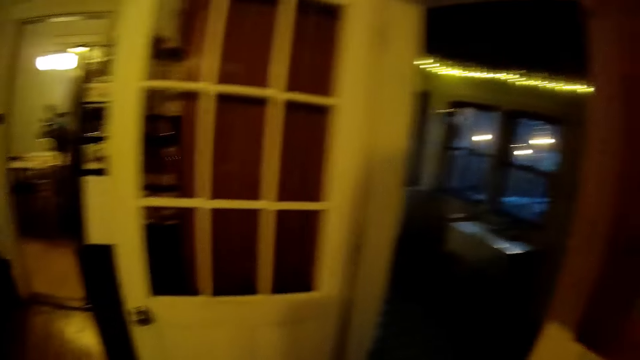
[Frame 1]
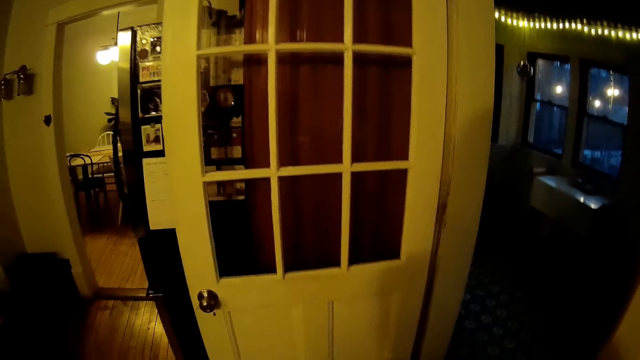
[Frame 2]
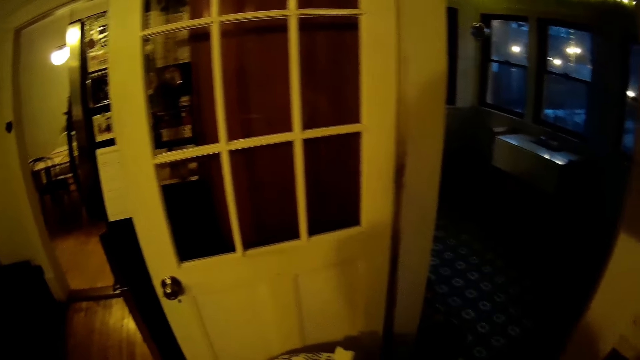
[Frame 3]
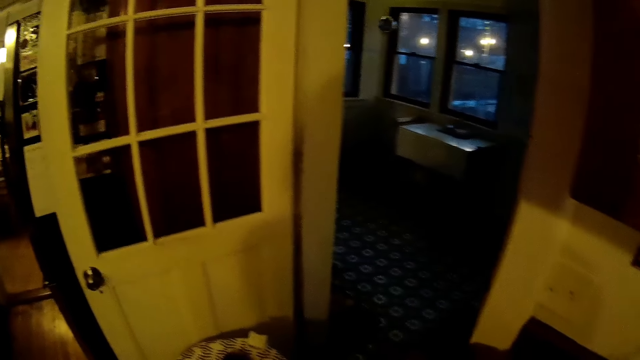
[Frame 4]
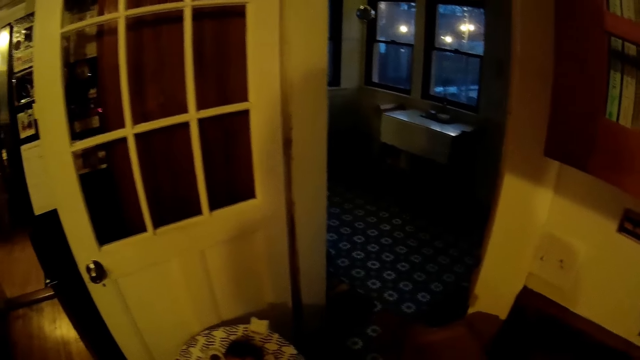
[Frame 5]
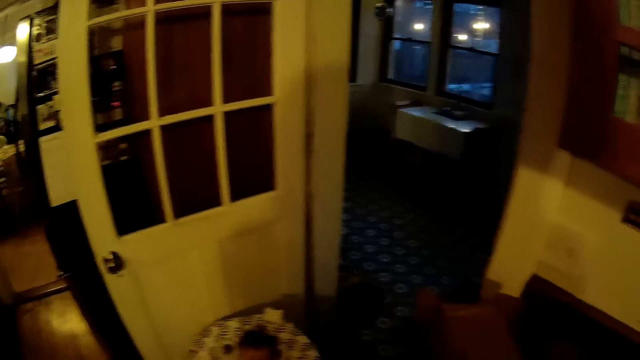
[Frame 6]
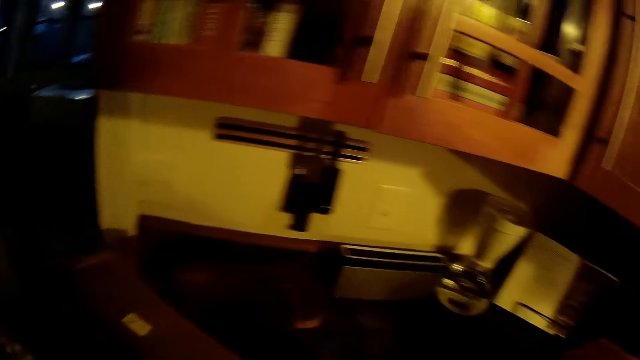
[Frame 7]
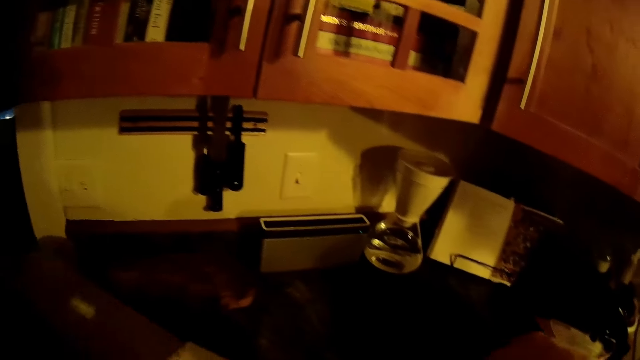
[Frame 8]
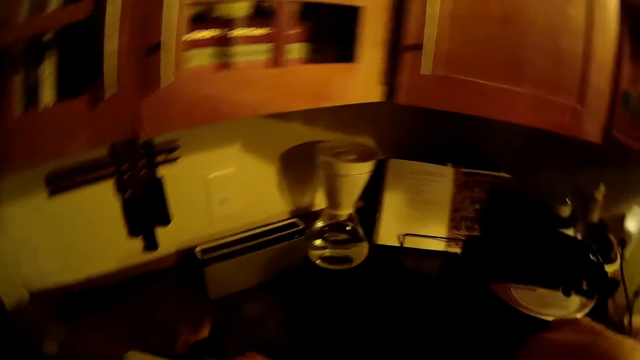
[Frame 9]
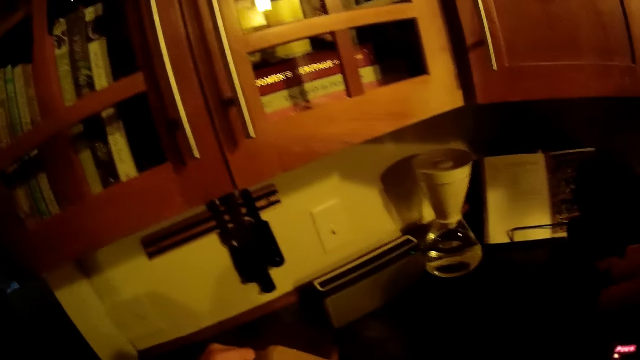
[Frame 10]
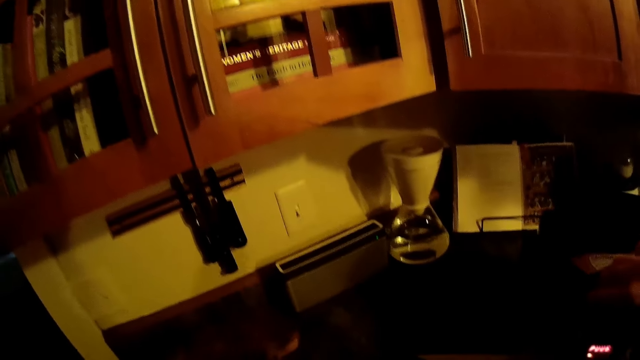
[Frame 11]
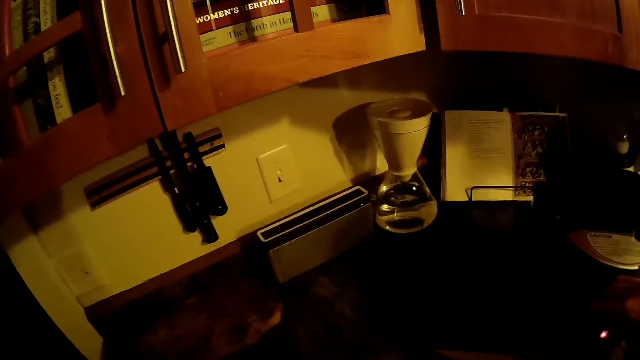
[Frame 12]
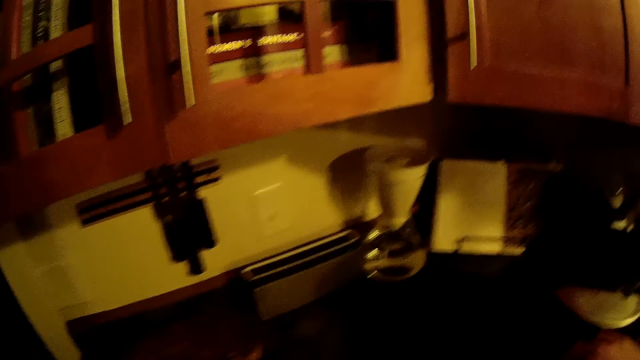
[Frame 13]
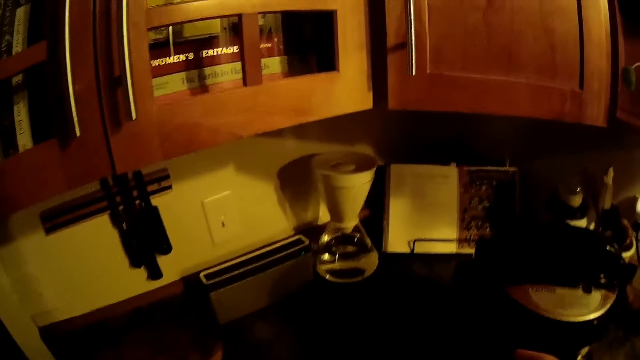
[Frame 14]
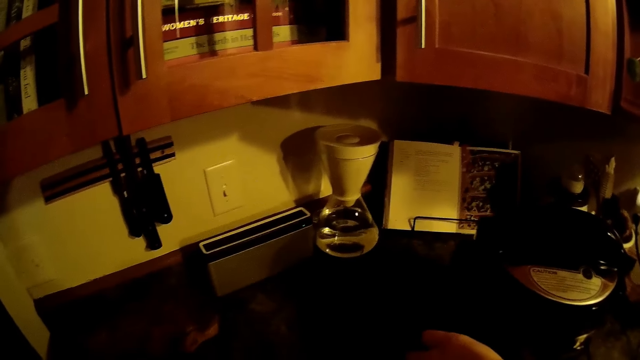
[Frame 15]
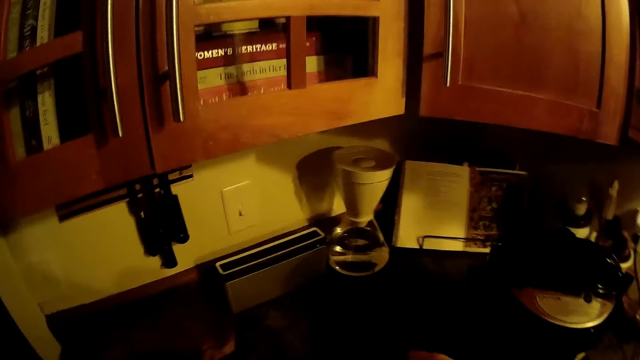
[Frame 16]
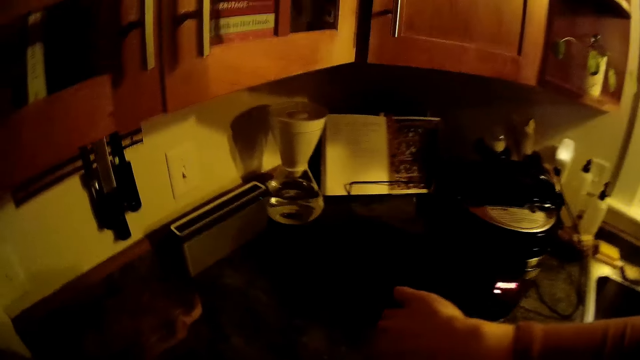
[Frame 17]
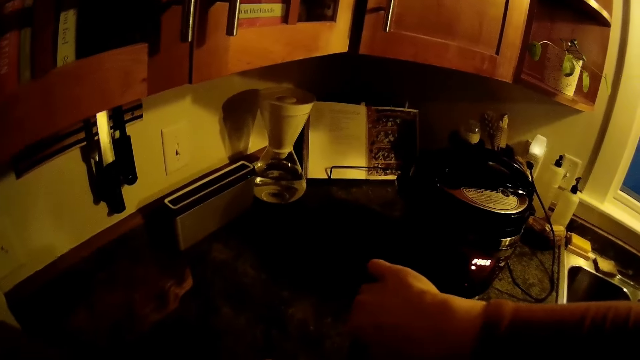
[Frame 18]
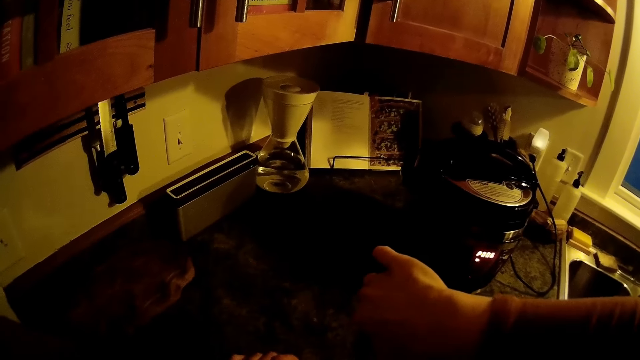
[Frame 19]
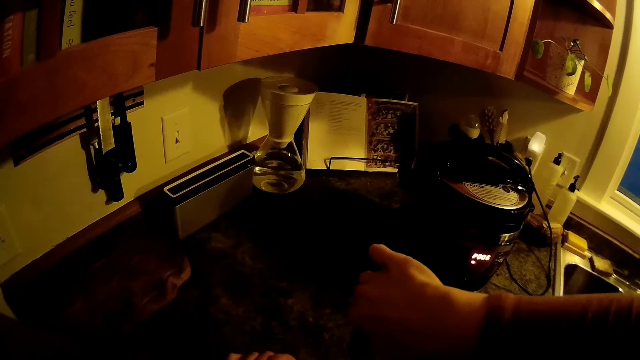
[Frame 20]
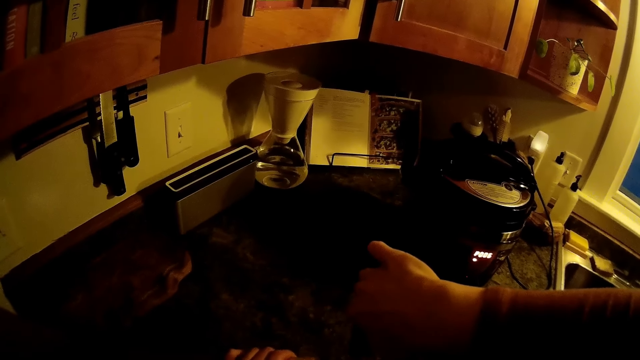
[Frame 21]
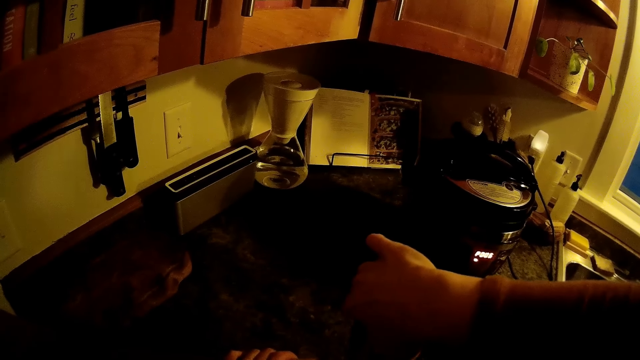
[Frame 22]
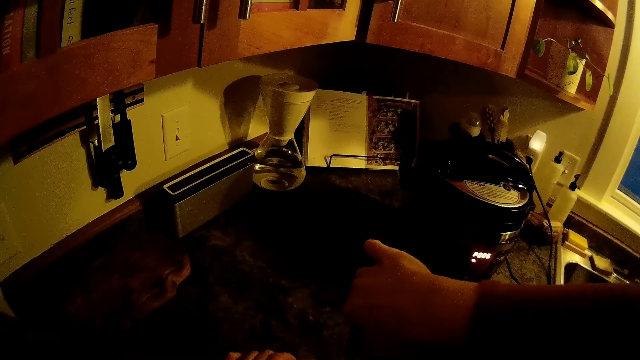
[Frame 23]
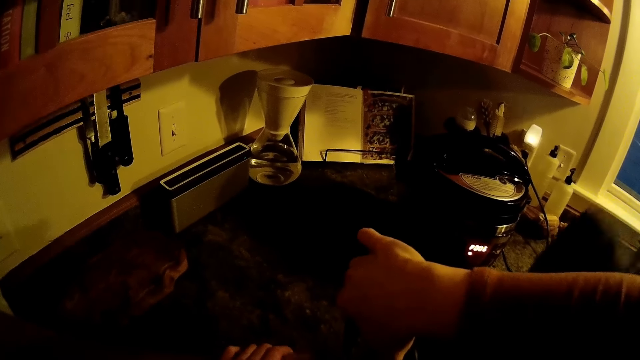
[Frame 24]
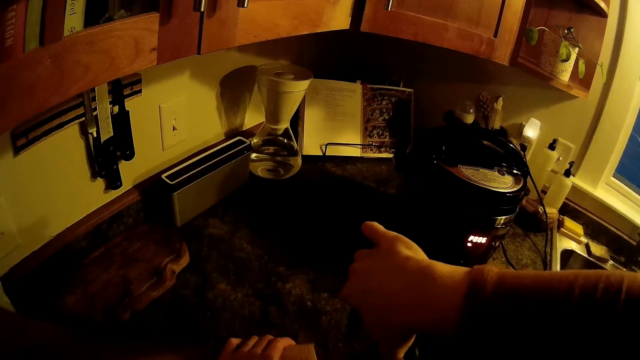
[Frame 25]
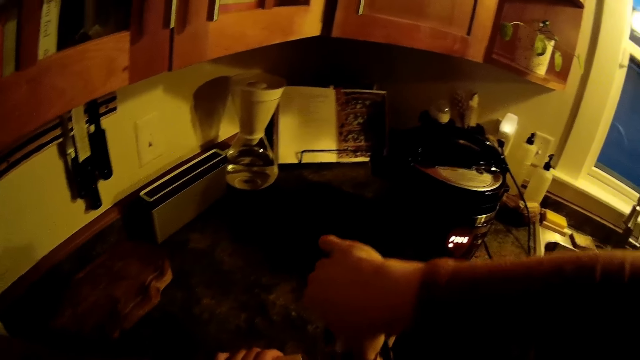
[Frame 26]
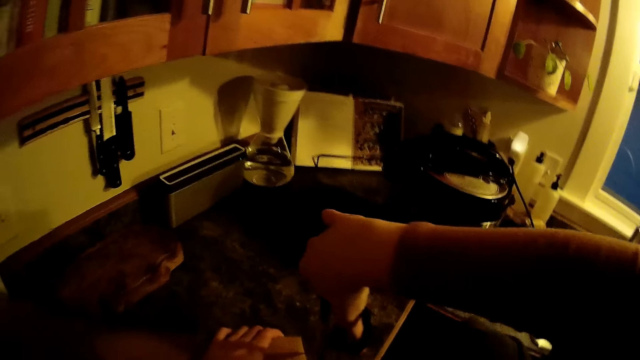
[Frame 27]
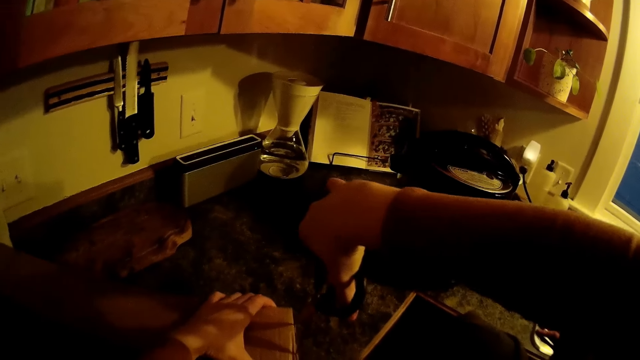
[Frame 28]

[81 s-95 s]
A baby cries in a baby nest. The camera wearer talks to the baby. She drops the paper box on a sink countertop with her left hand. She cuts the box with scissors. She opens the paper box with a pair of scissors in her right hand.

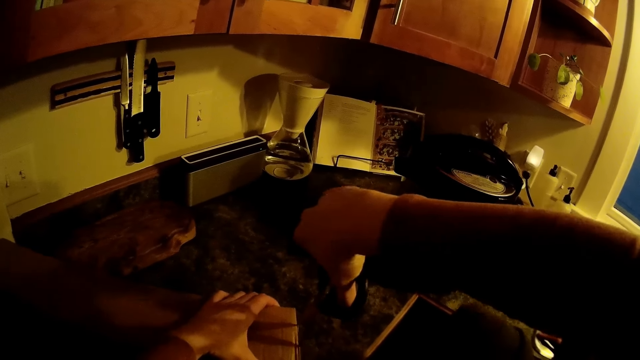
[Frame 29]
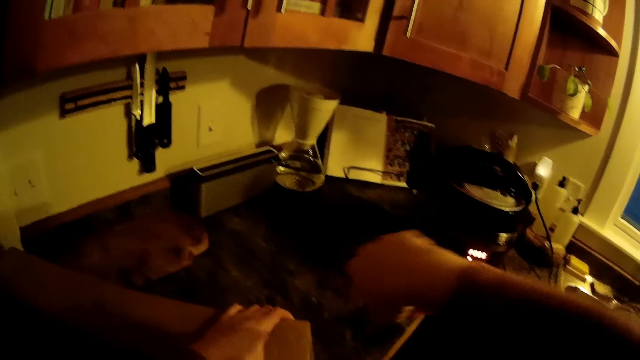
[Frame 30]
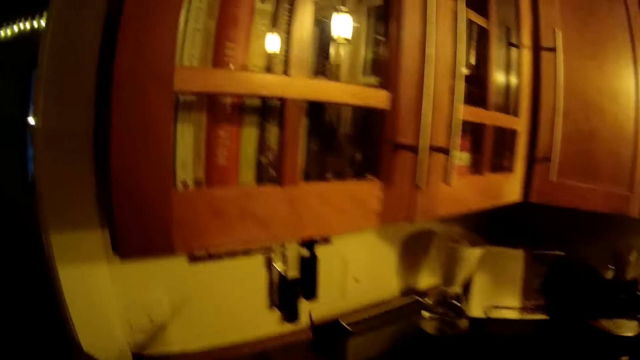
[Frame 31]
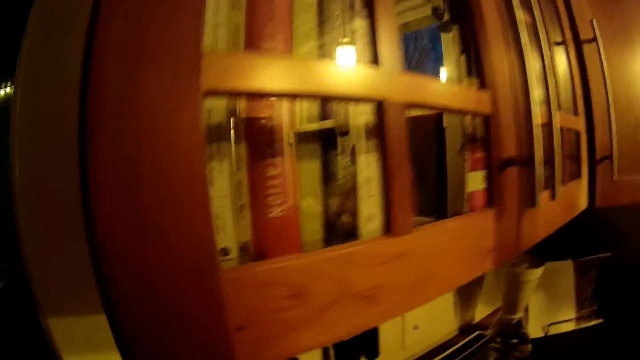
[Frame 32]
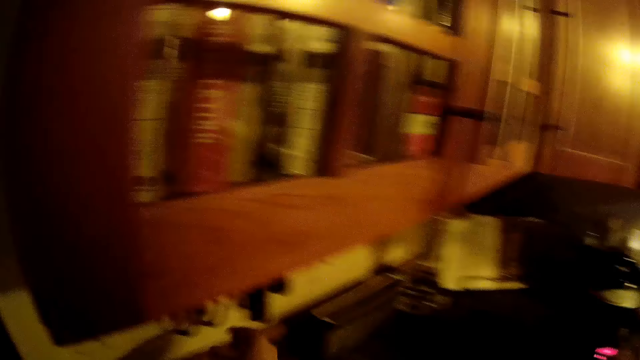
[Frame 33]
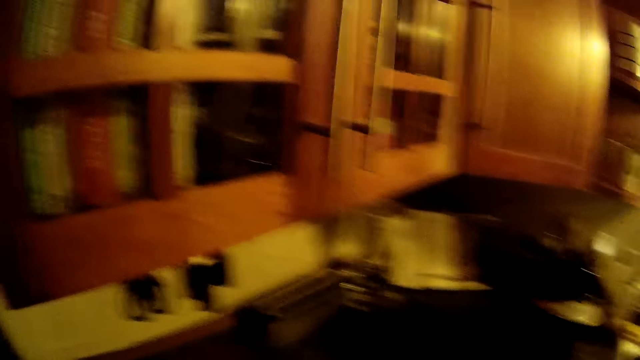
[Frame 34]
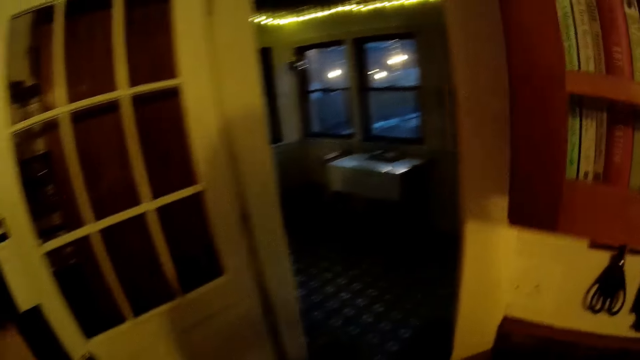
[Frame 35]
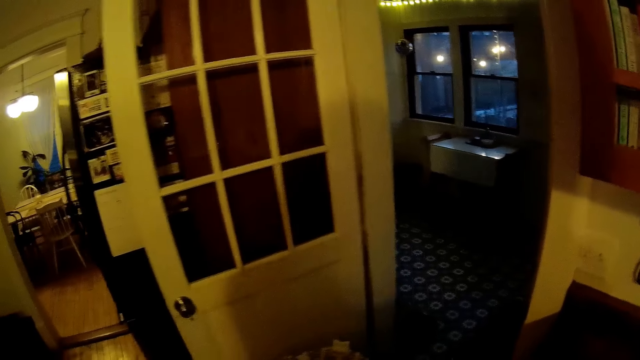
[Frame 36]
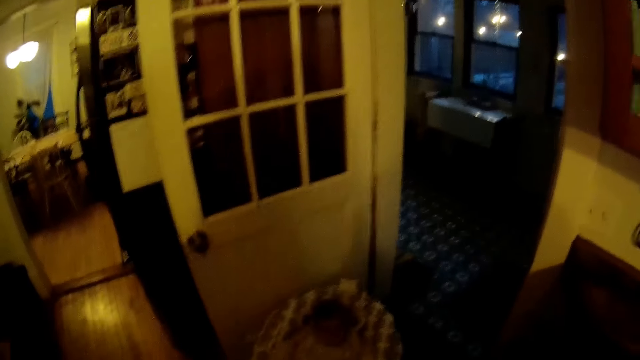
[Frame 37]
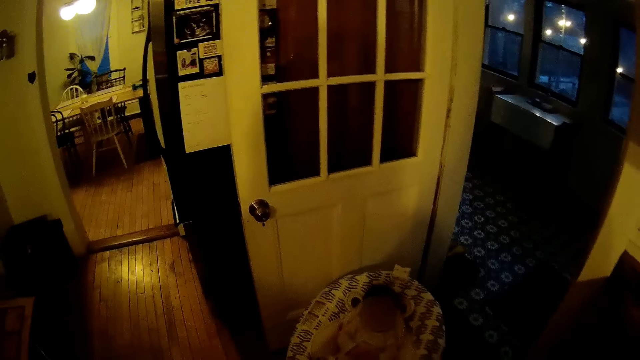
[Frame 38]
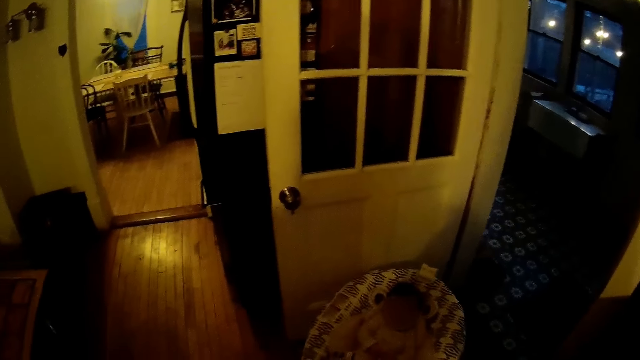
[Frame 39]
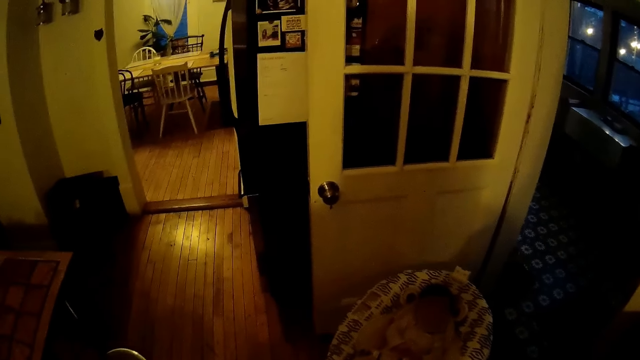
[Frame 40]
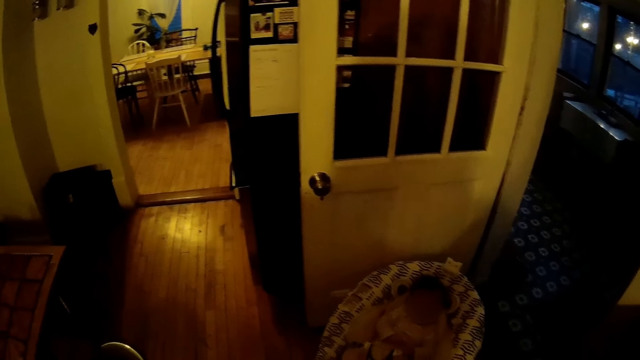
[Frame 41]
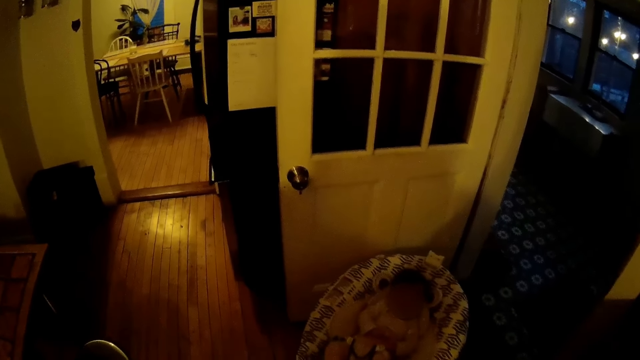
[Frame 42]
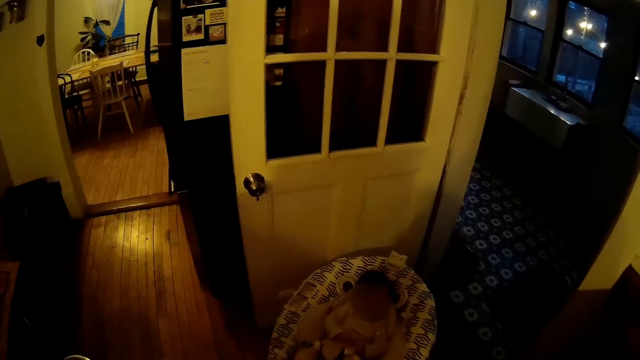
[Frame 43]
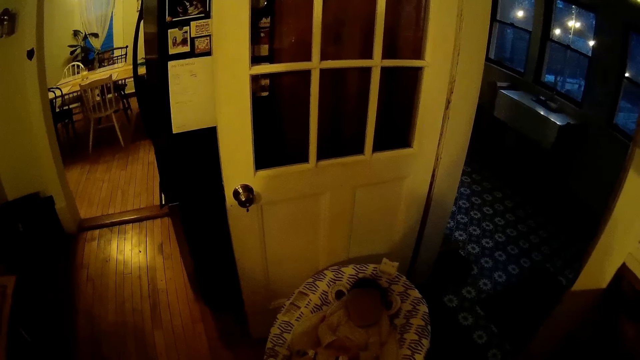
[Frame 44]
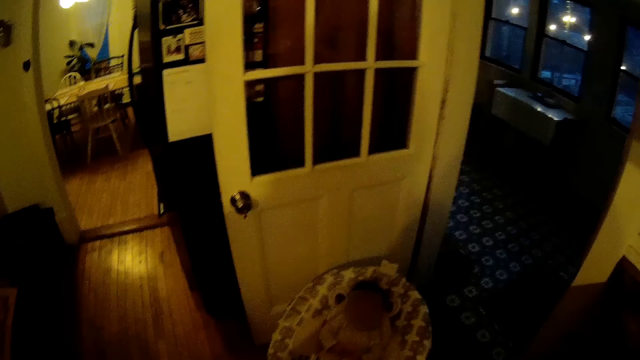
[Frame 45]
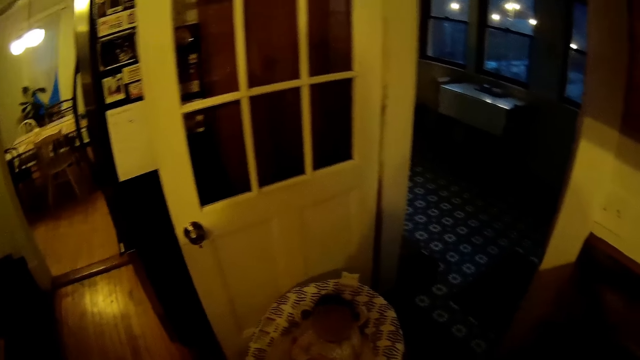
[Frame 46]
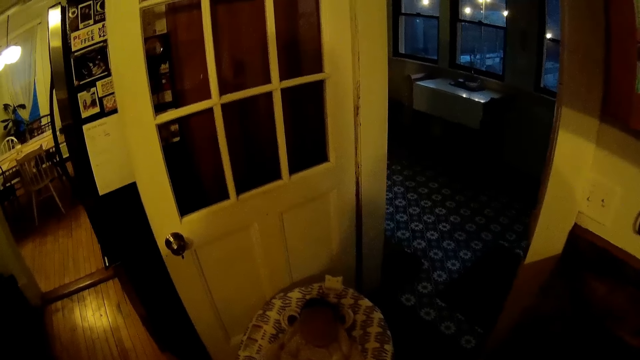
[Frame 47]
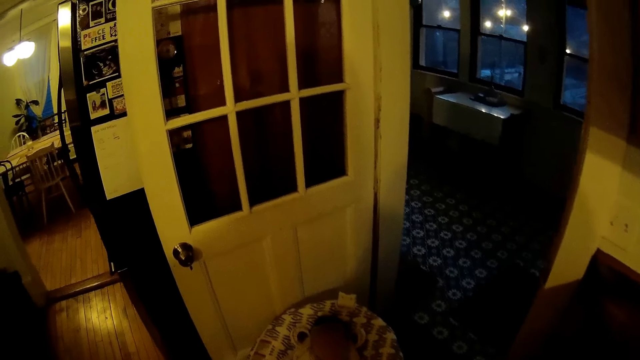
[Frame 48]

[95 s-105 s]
The camera wearer drops the pair of scissors in a utensil rack with her right hand.
